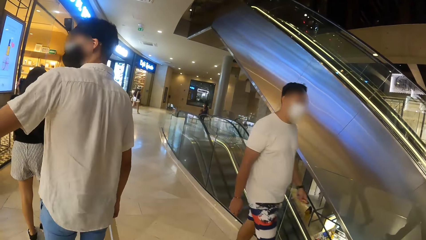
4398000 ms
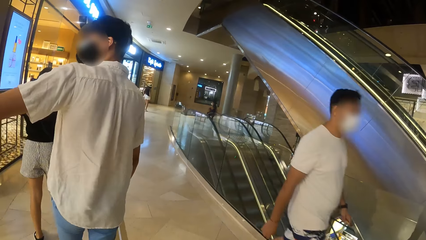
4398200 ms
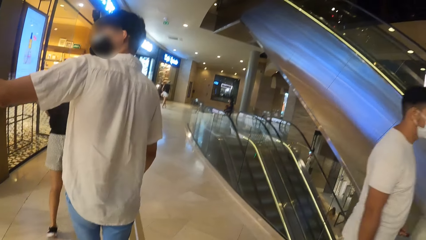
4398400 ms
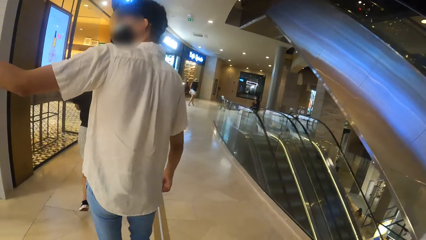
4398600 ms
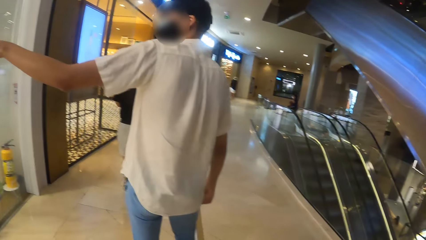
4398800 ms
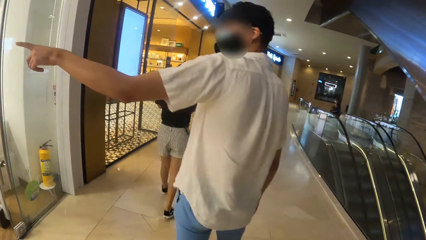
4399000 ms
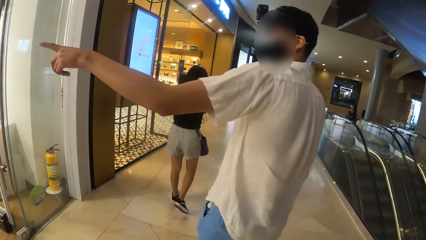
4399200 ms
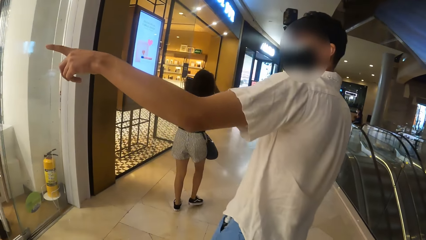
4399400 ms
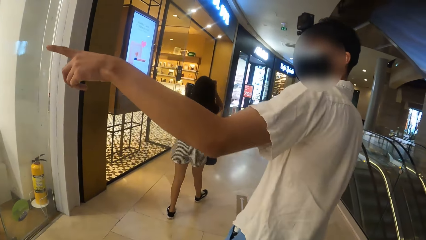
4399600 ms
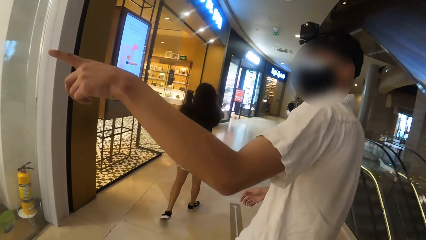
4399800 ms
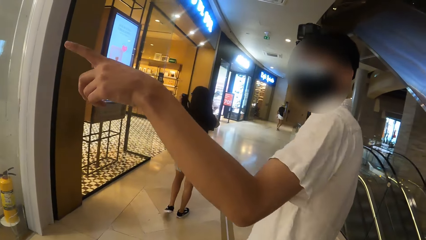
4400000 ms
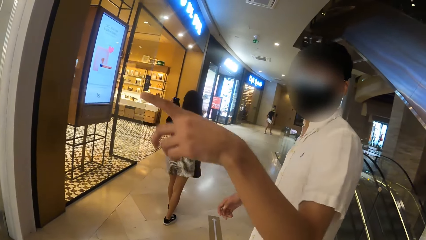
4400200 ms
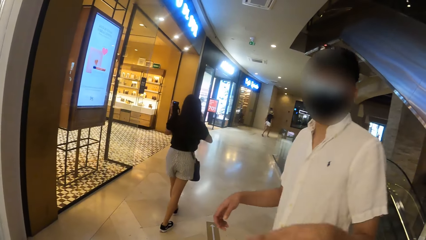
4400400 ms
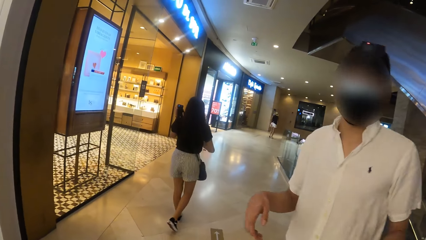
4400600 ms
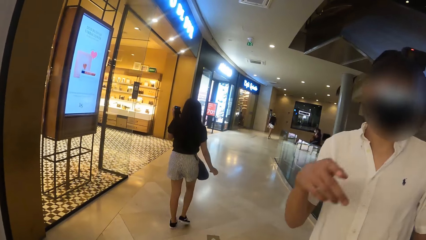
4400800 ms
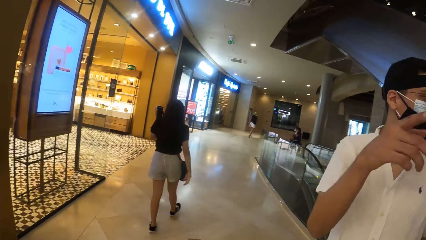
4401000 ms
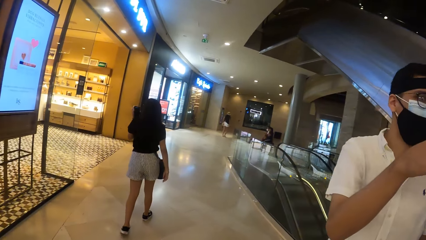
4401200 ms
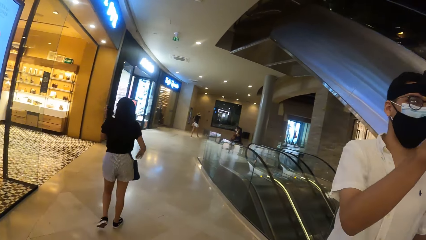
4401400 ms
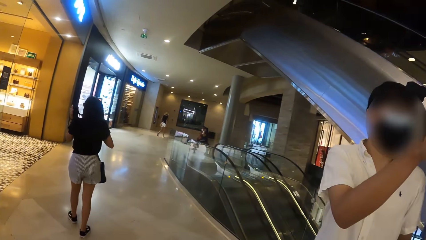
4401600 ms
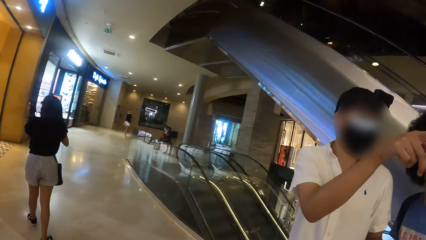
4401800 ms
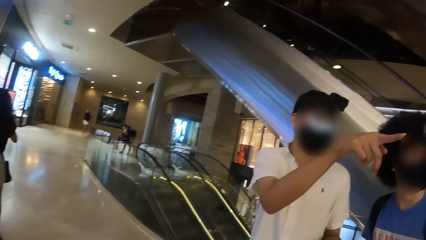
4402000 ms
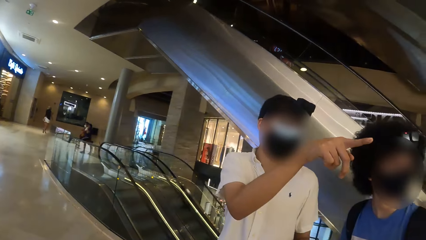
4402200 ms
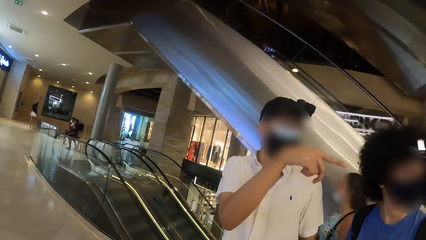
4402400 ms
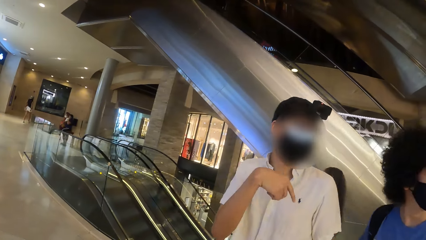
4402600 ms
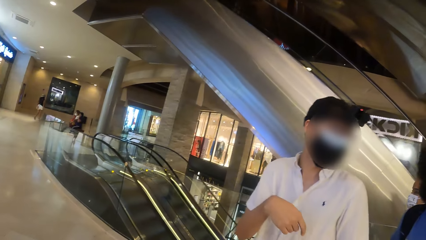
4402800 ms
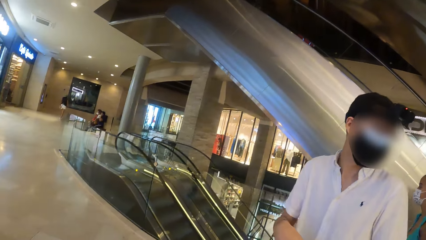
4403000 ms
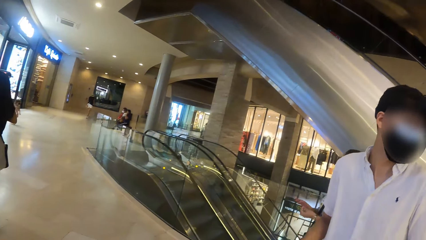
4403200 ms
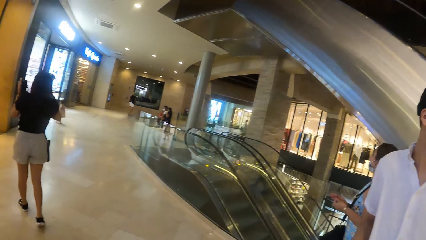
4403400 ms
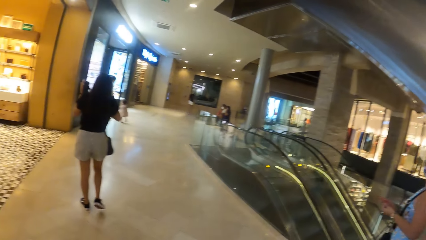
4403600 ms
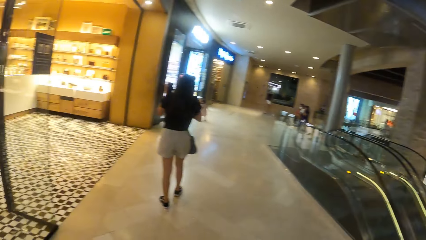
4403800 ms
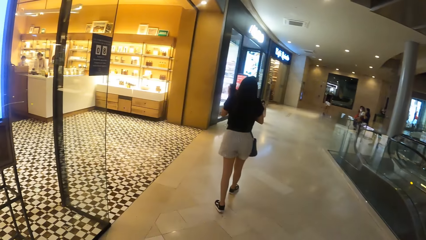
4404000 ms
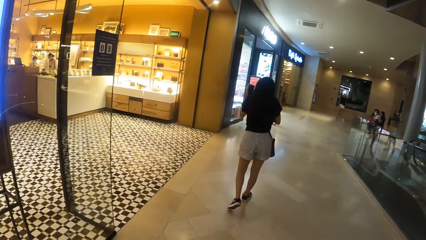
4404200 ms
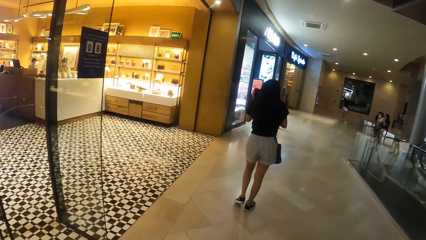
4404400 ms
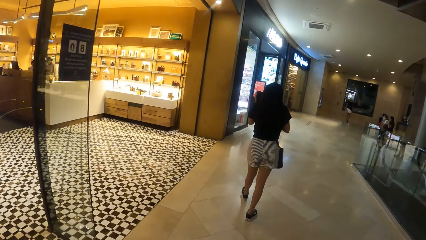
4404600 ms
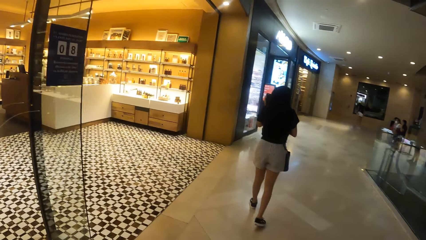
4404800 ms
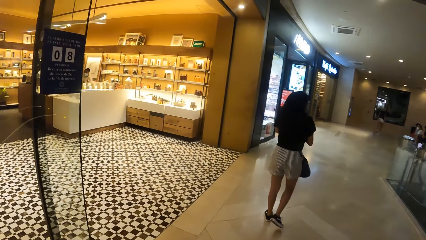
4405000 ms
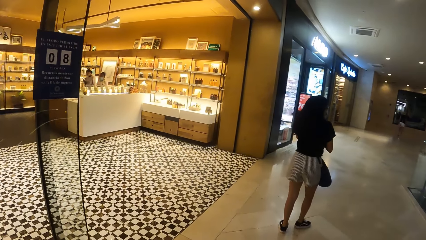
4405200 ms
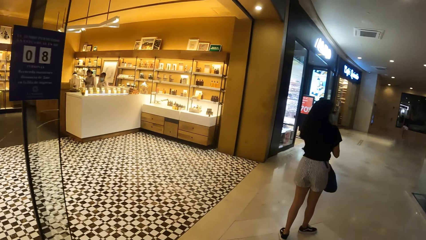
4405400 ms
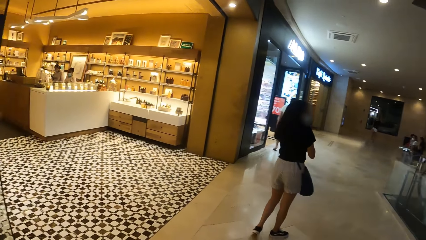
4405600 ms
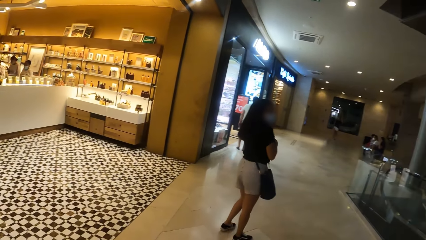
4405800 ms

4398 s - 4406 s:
A man interacts with another man.

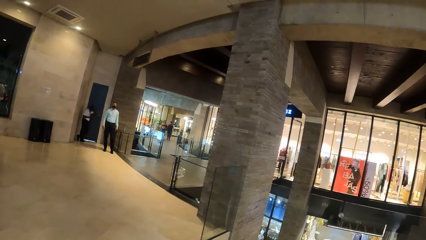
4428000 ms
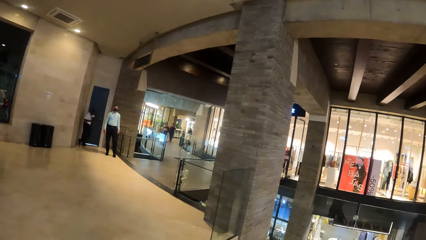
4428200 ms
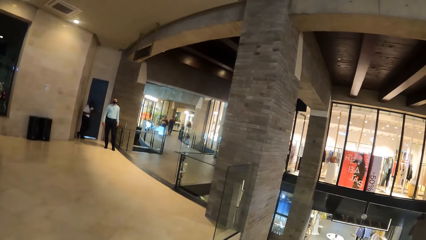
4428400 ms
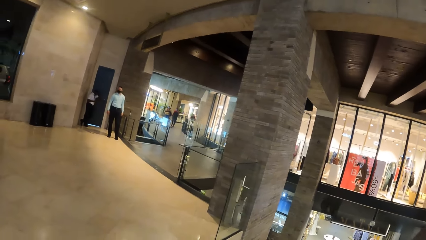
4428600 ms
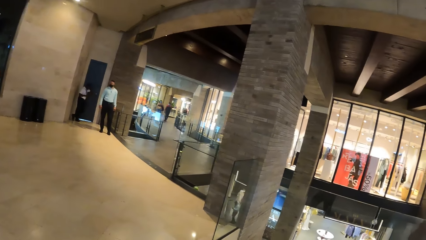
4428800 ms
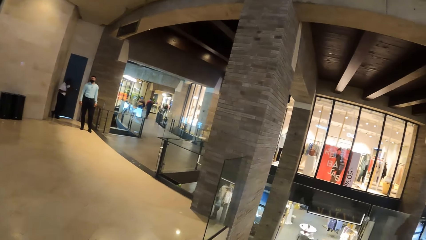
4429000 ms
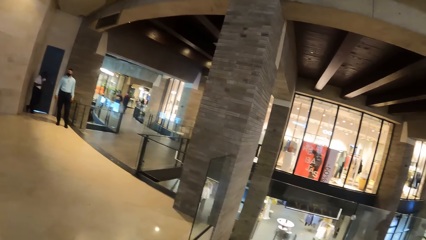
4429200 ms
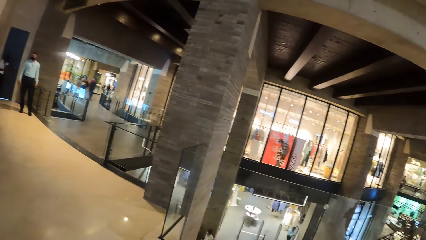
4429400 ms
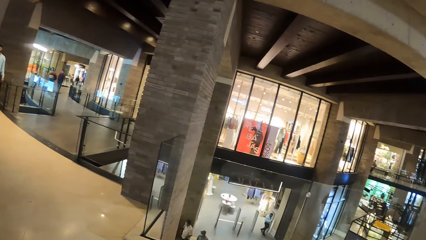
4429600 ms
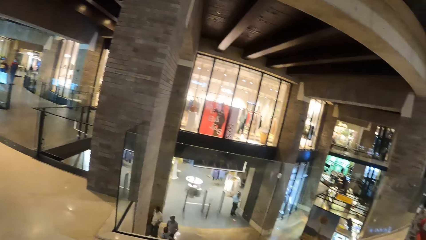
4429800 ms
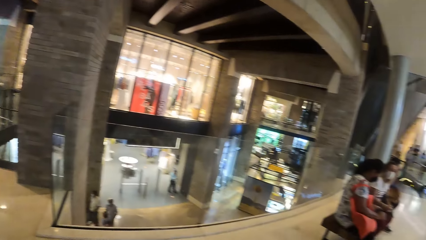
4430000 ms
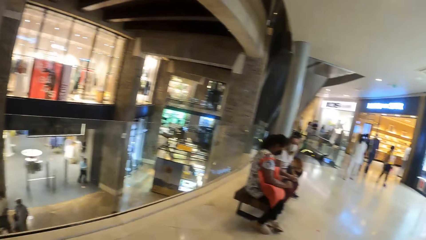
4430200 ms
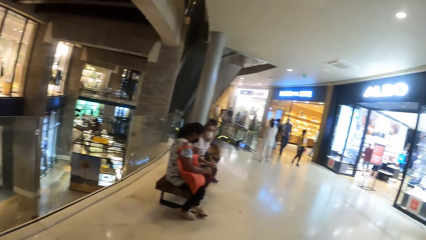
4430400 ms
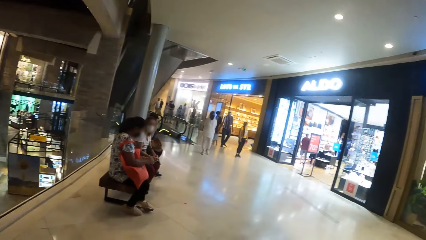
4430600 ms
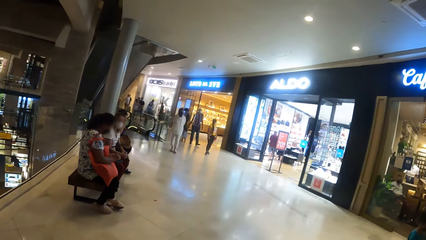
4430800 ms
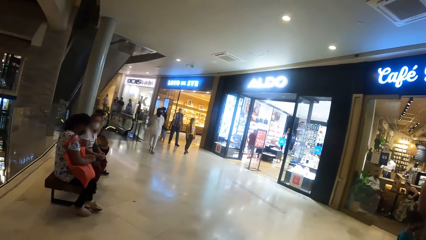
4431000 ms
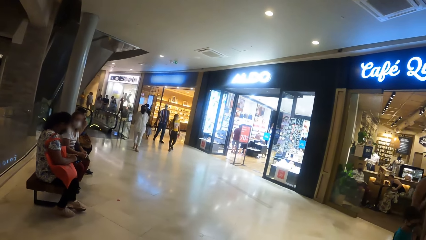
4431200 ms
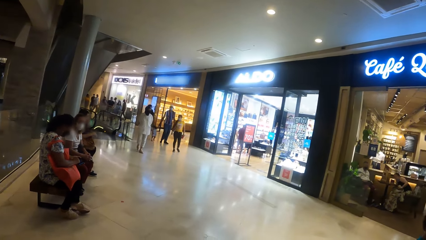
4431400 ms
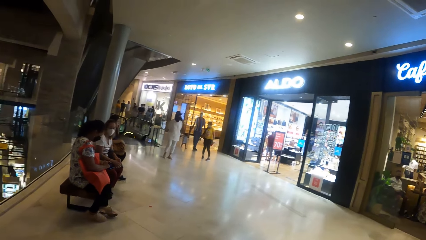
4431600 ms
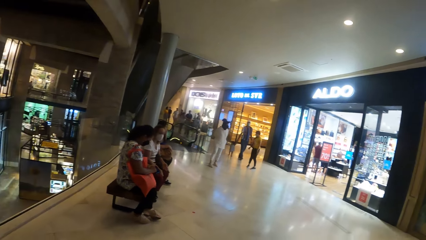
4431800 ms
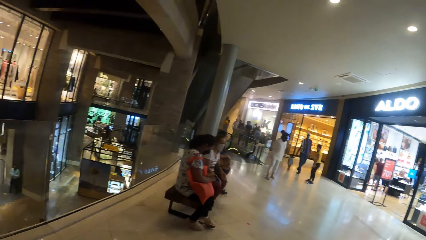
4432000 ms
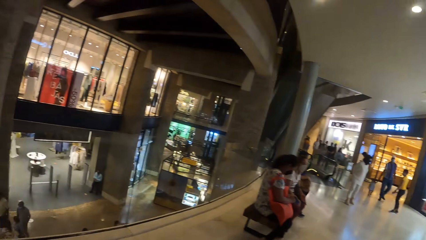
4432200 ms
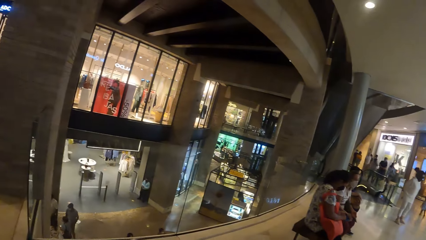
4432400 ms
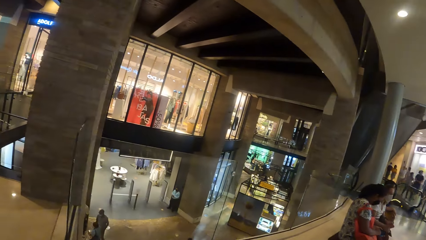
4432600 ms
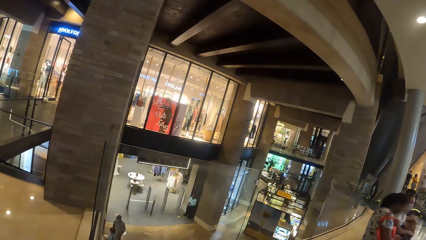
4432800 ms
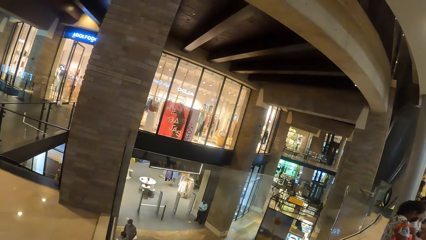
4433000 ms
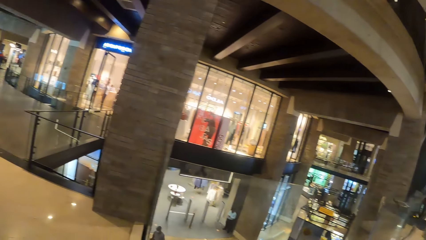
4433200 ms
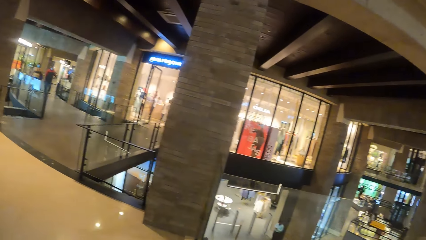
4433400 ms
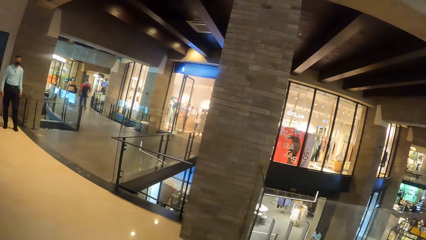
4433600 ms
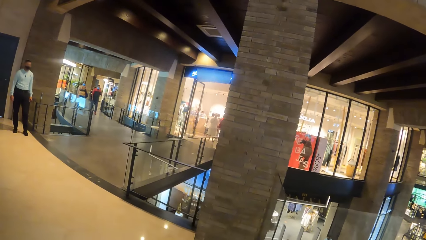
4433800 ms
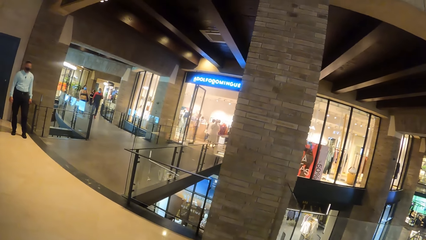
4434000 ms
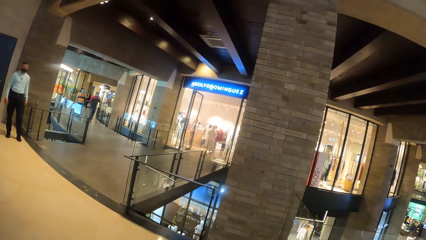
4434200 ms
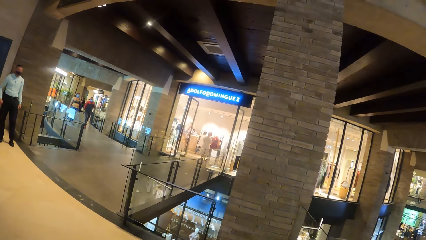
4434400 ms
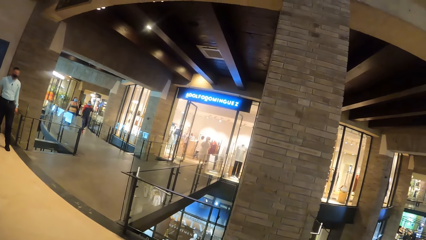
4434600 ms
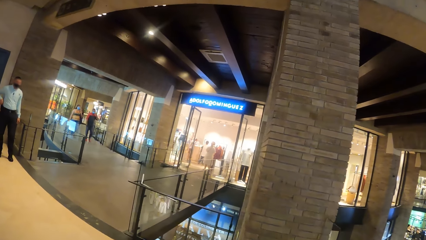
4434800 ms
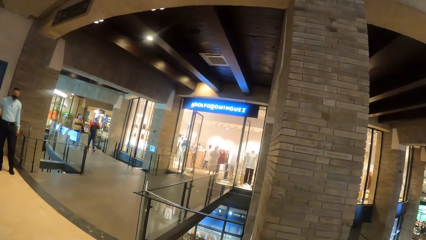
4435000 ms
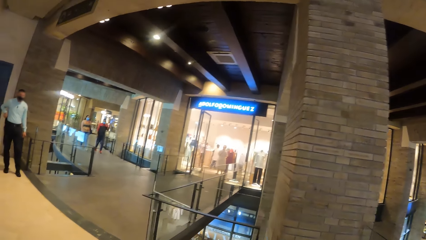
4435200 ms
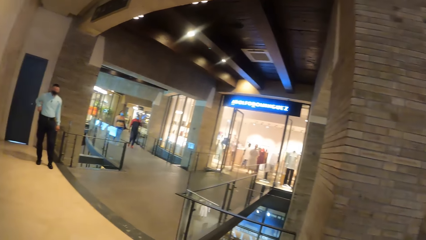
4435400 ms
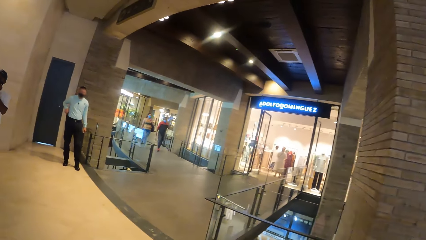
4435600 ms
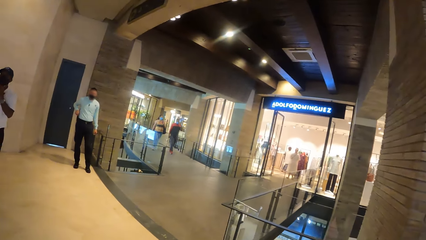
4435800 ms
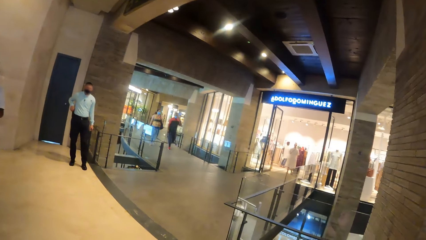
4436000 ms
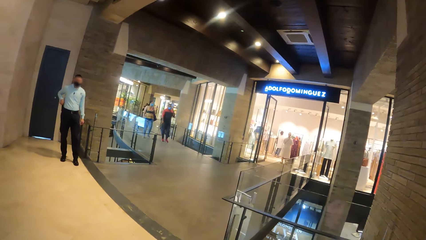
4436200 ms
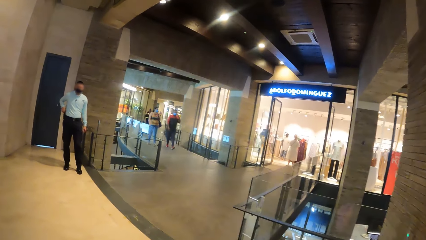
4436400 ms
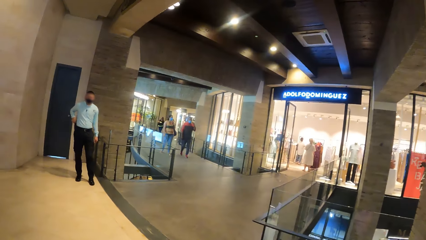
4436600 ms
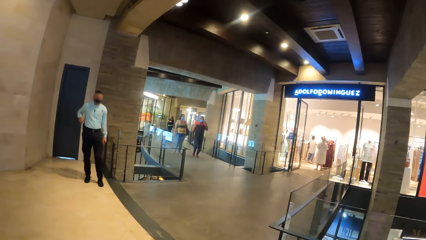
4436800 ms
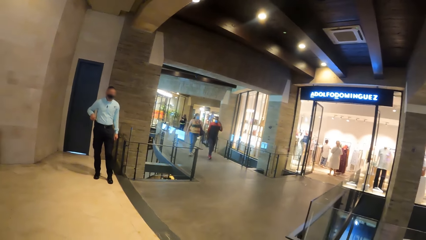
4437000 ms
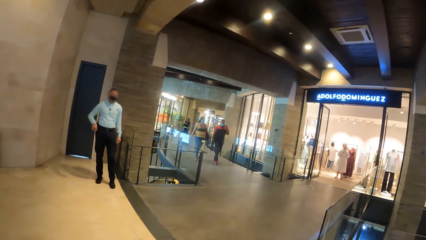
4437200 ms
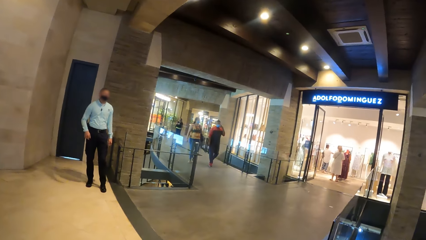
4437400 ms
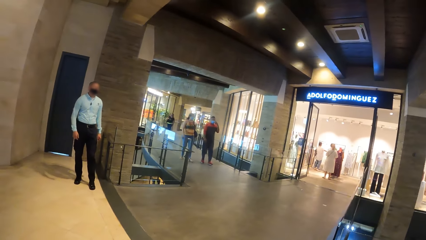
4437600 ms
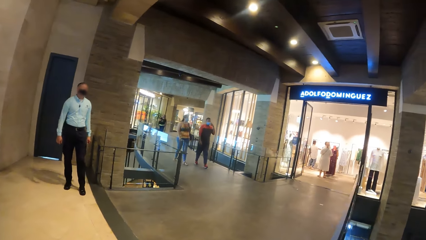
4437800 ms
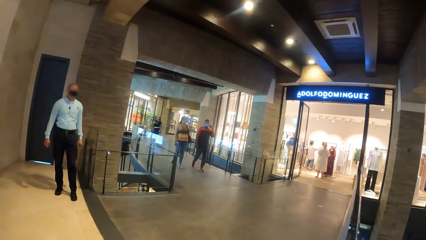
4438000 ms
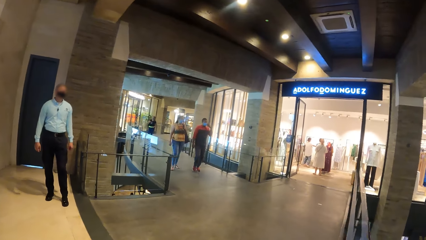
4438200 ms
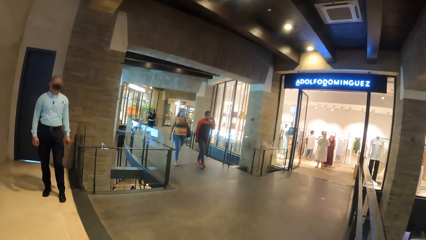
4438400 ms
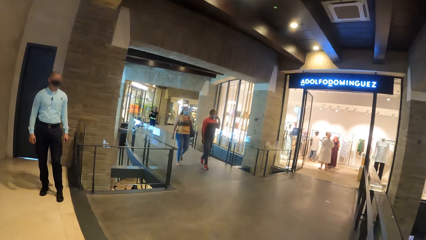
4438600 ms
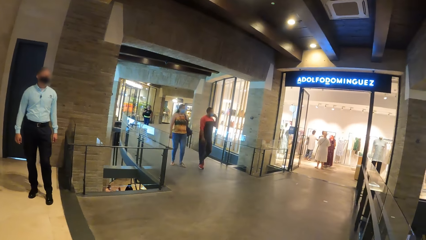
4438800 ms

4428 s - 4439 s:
The camera wearer turns around. They look around the mall. They walk on the mall hallway.
